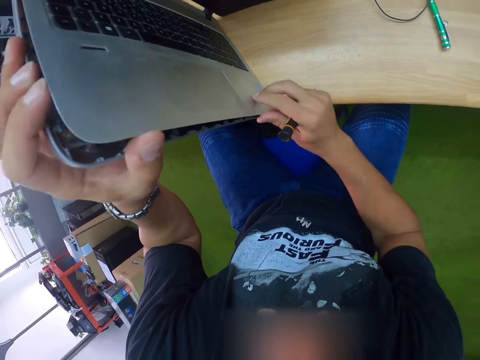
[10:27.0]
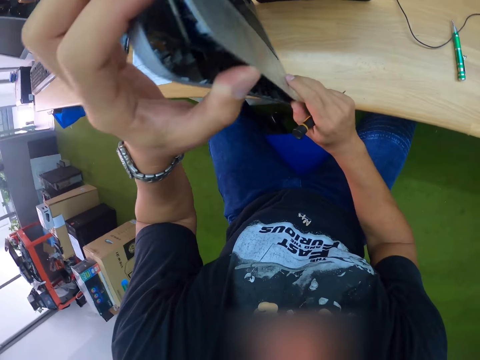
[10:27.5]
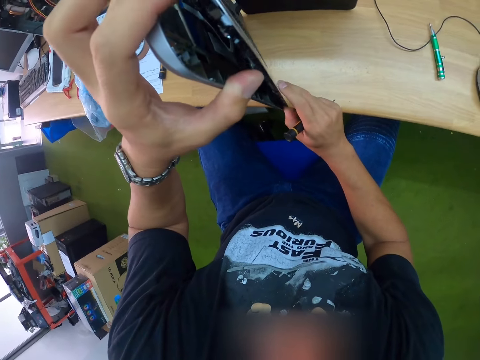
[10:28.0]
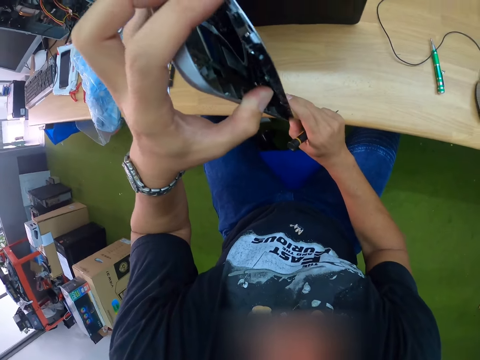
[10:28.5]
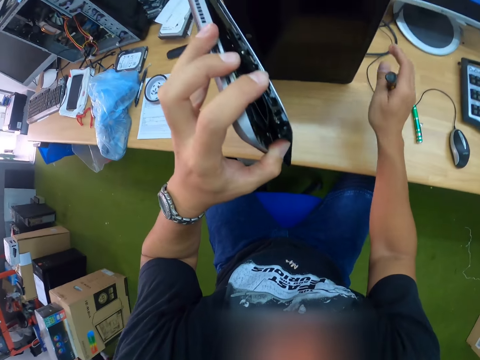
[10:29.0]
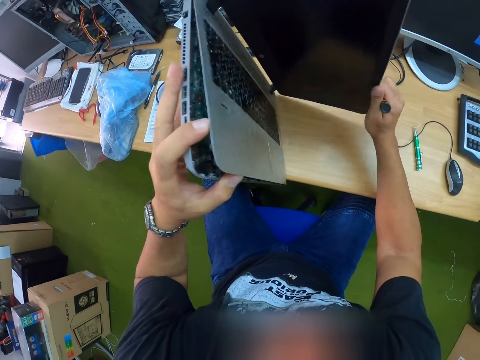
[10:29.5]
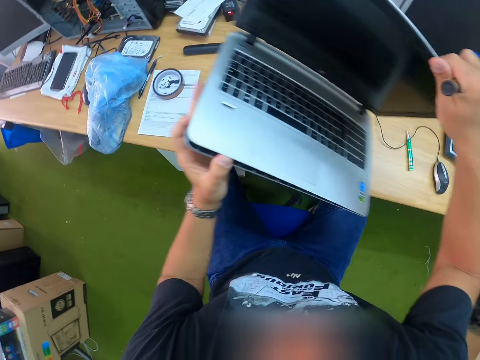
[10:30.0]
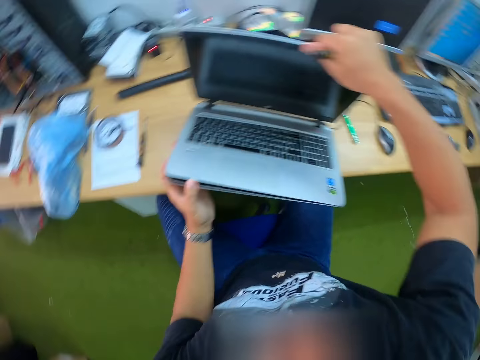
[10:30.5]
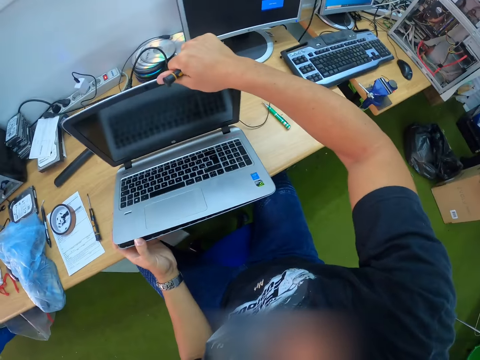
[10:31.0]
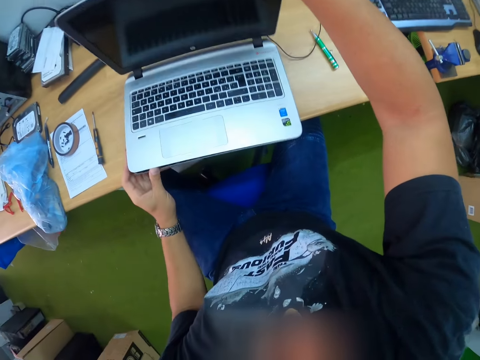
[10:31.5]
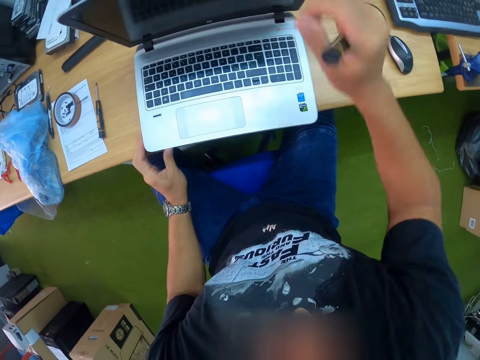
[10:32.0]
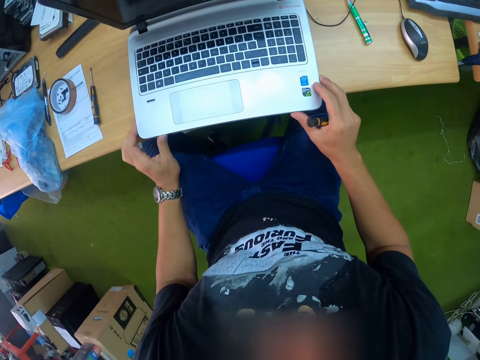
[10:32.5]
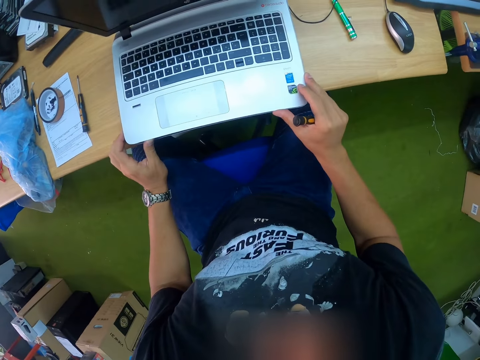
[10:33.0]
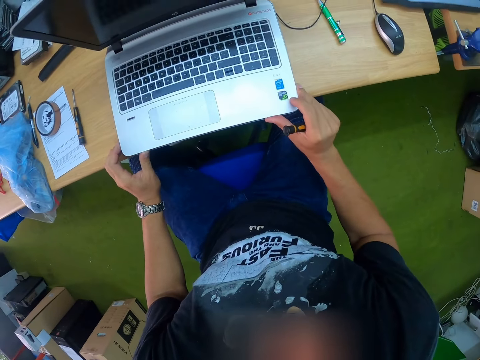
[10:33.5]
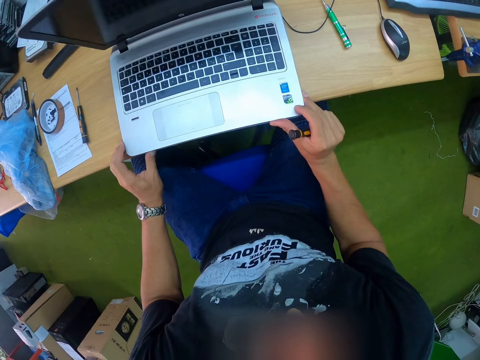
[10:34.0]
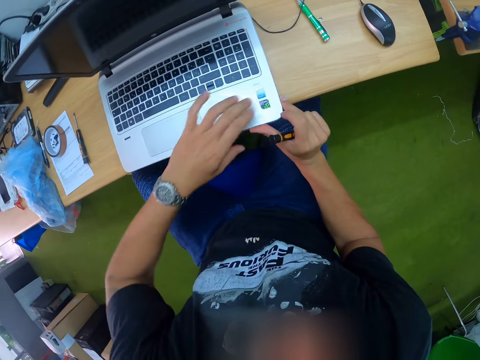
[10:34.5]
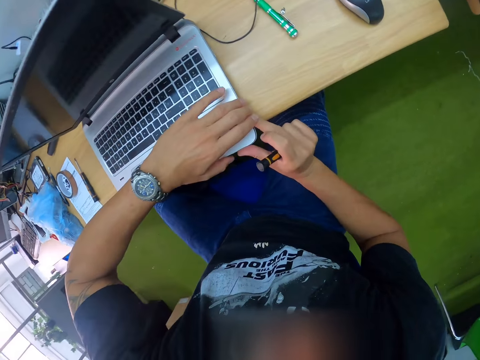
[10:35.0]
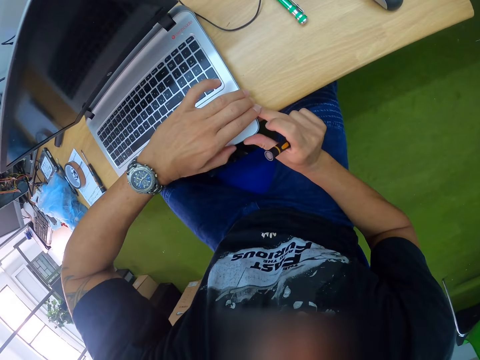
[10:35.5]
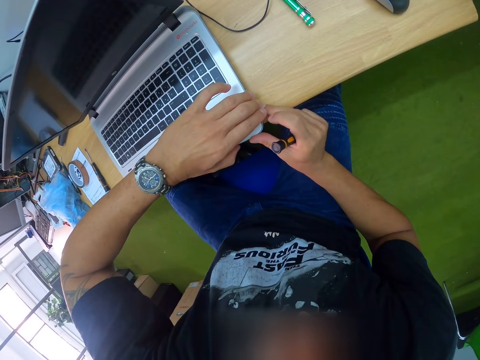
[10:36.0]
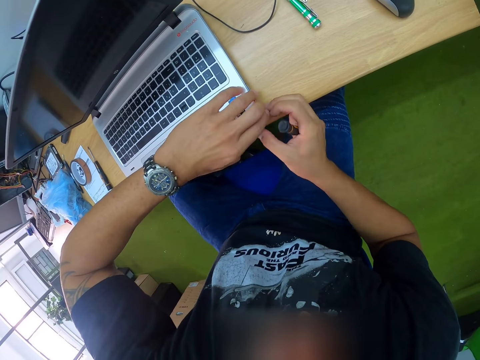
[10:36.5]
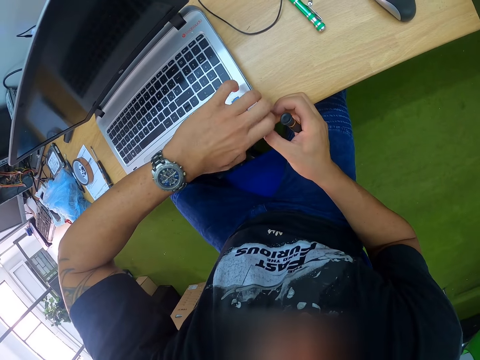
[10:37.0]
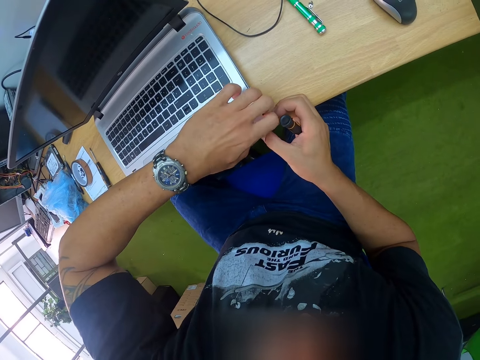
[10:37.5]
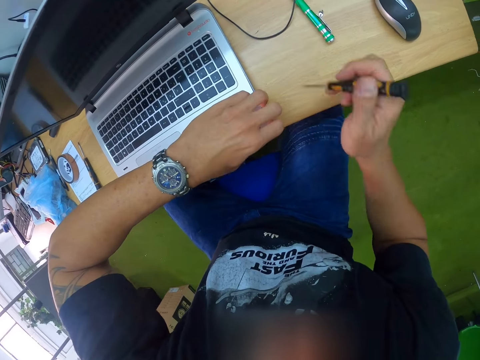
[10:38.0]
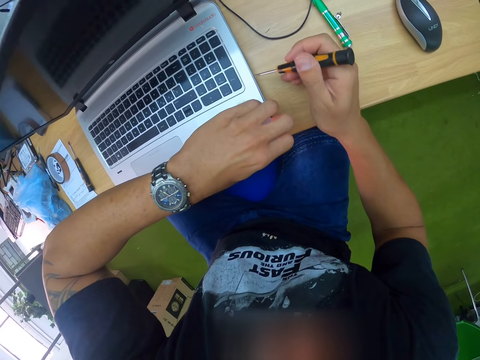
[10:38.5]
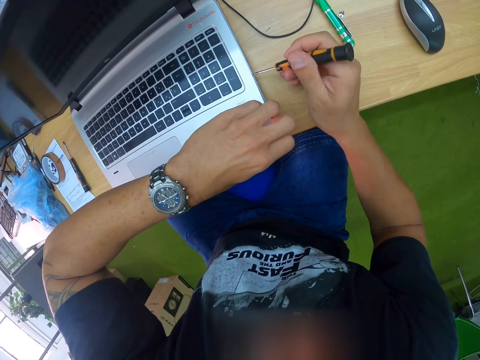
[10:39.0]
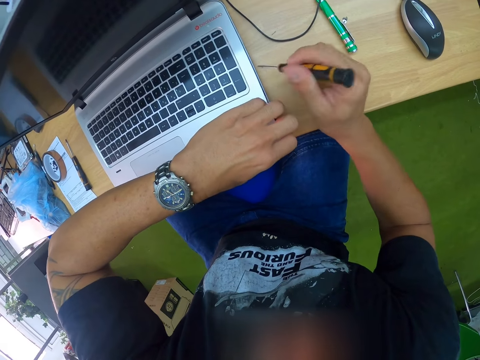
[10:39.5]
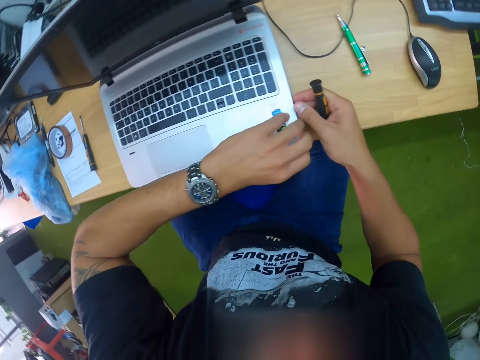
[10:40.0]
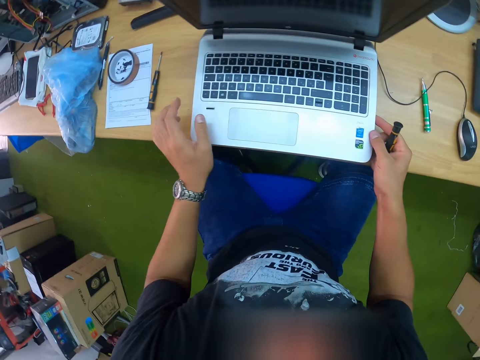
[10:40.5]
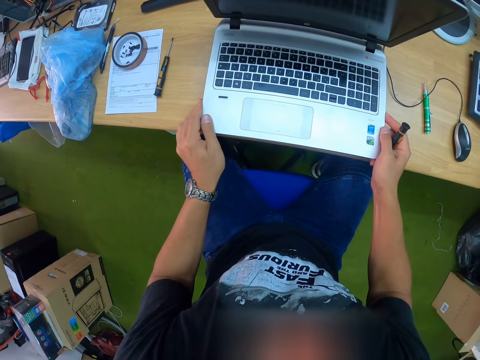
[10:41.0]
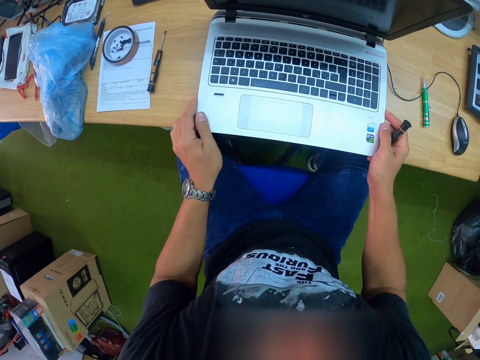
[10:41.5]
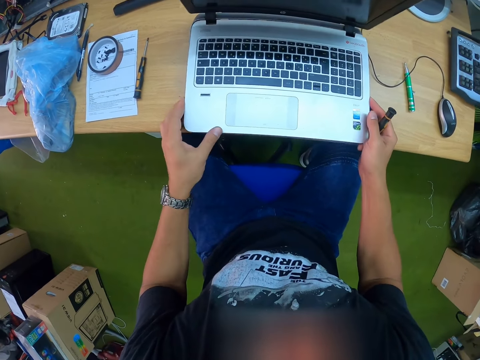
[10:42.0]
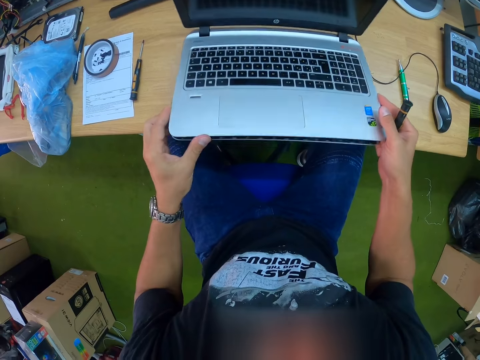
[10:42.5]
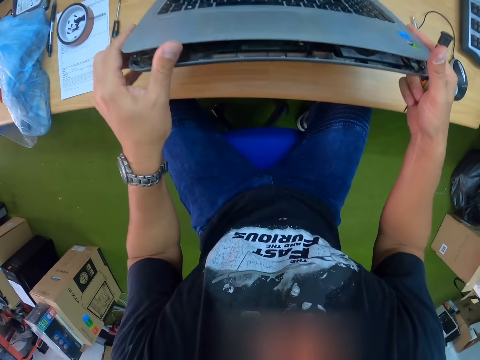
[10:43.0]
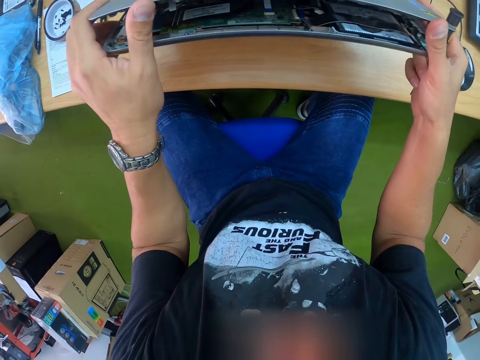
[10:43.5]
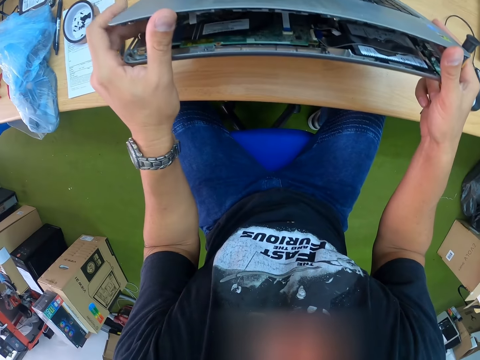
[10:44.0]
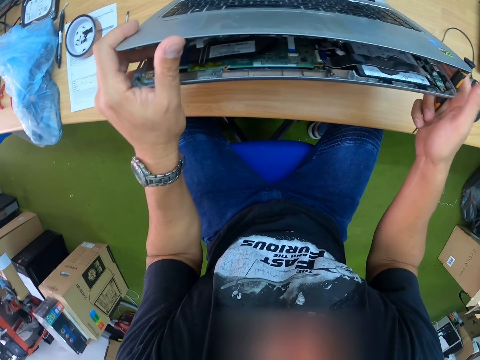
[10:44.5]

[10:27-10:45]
The camera wearer places the laptop on the table with both hands. He opens the laptop keyboard panel with both hands. He removes the base panel. He holds the base panel of the laptop. He separates the keyboard from the laptop with the precision screwdriver in his right hand. He adjusts the base panel with the screwdriver. He lifts the keyboard from the laptop with both hands. He holds the laptop with the left hand. He turns the laptop.

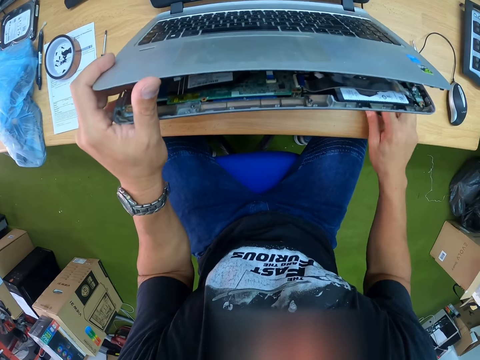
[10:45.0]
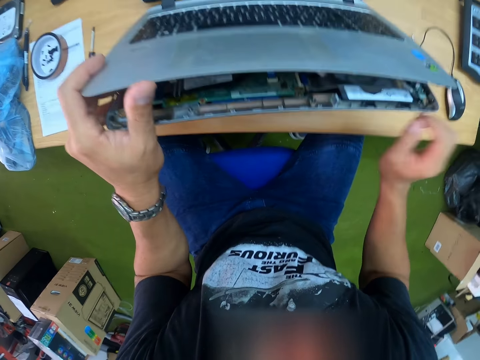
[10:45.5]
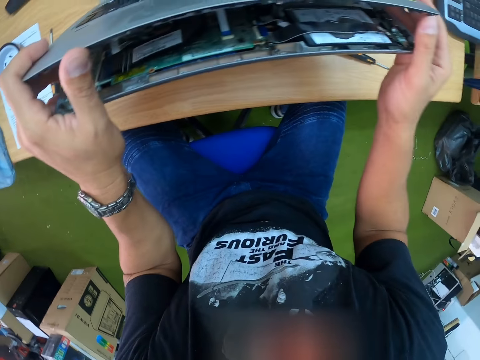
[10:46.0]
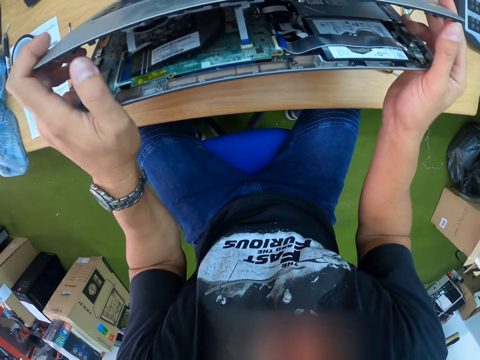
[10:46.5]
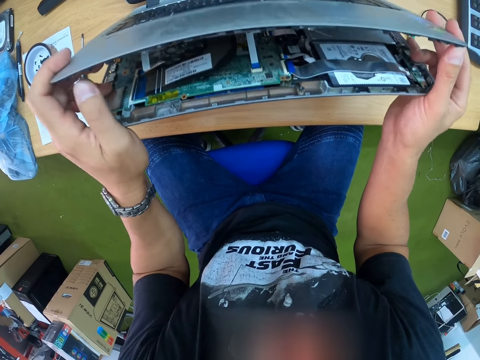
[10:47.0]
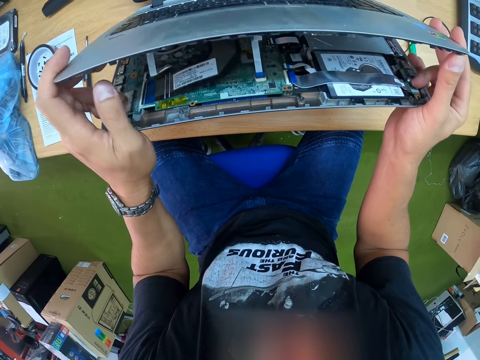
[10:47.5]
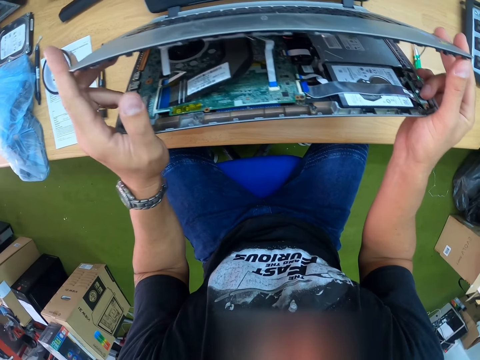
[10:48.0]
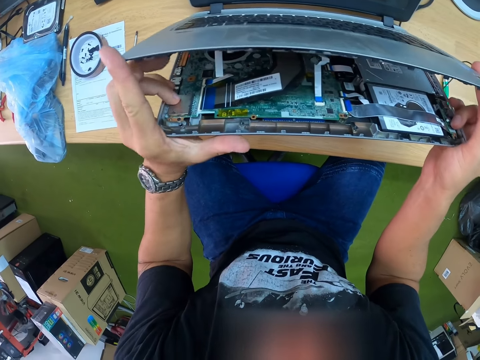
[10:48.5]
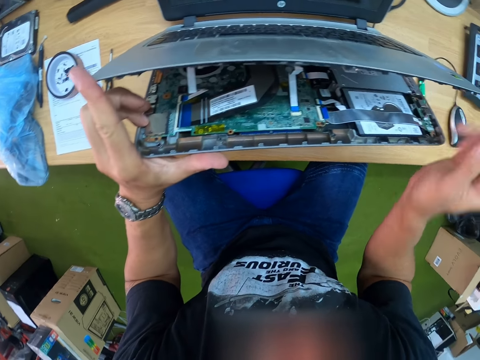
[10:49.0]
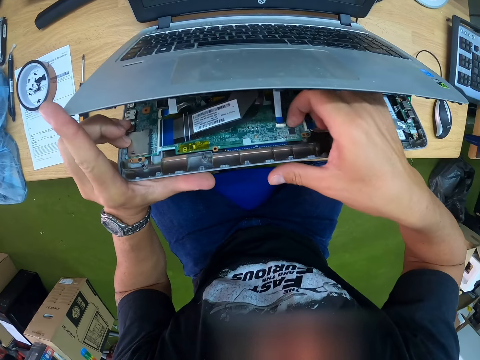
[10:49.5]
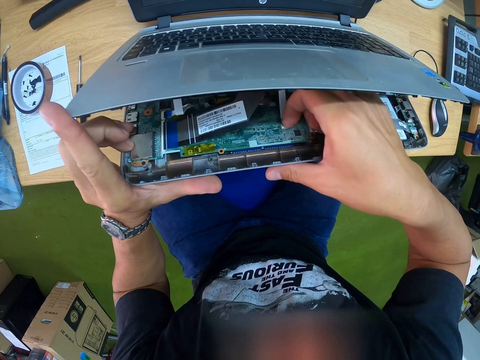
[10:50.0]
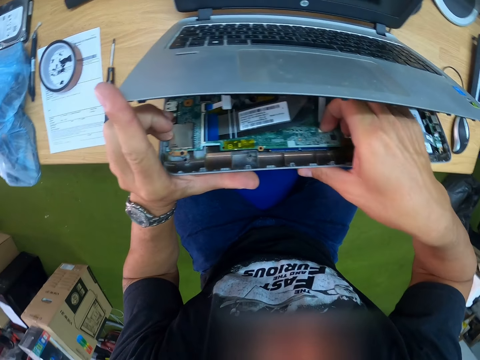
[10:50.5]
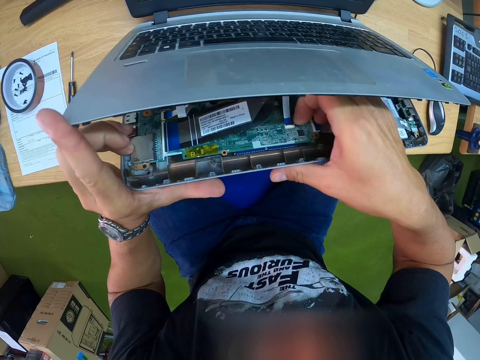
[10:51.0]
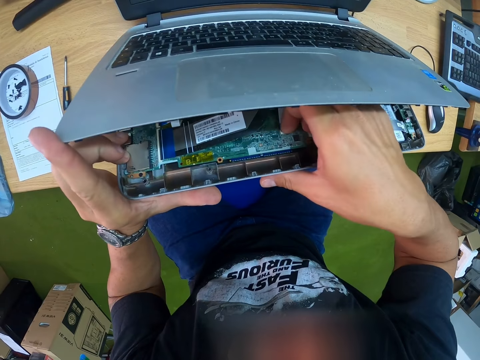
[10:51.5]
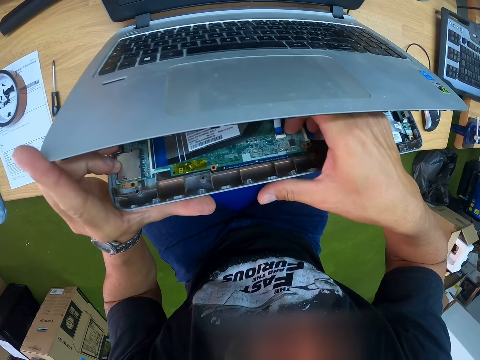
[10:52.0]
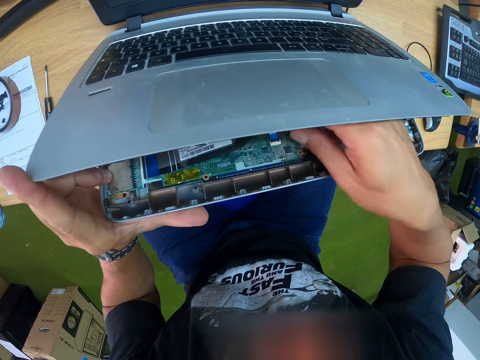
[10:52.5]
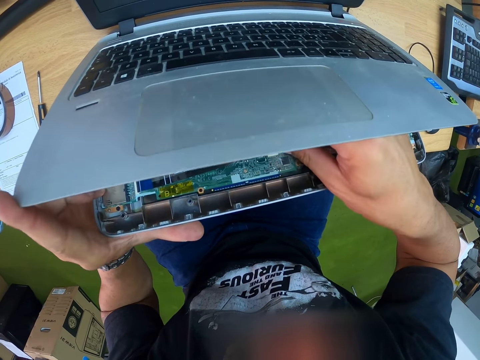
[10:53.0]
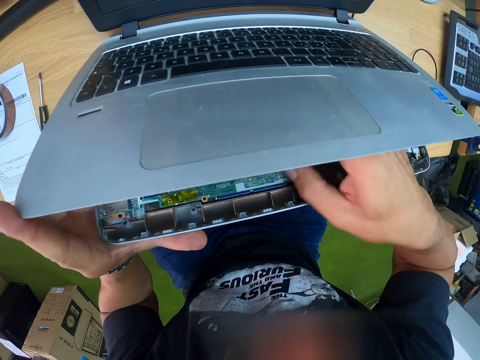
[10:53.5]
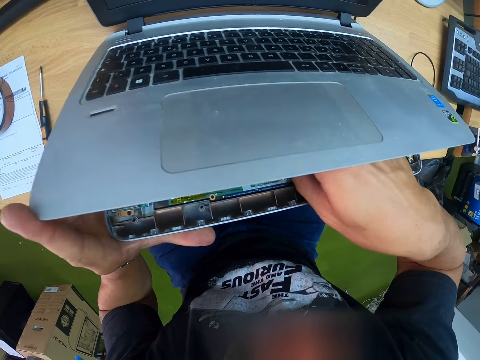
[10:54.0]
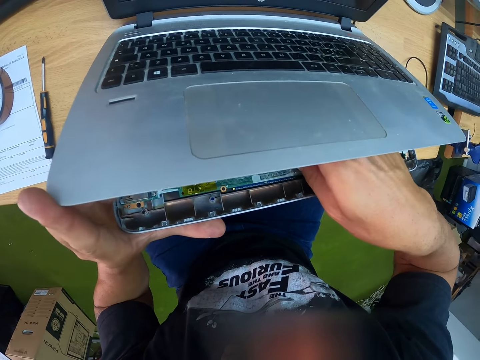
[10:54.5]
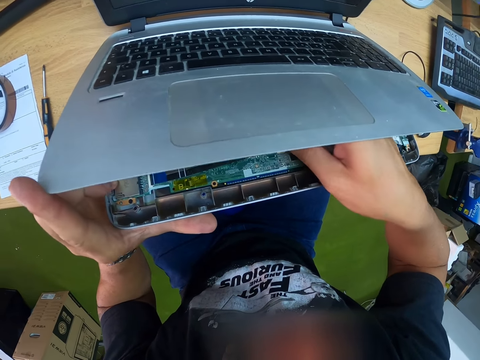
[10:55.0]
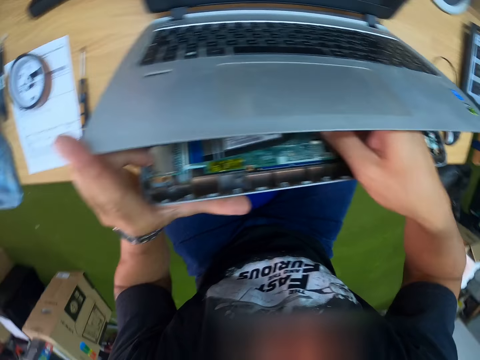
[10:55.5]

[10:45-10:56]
The camera wearer places the precision screwdriver on a table with his right hand. He holds the base panel with both hands. He unplugs a wire from the laptop with his right hand. He adjusts something on the base panel.
